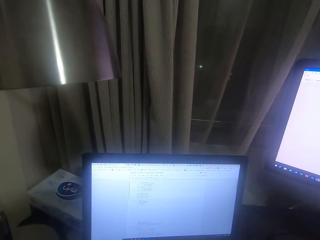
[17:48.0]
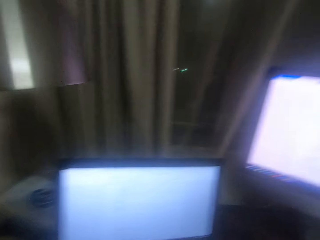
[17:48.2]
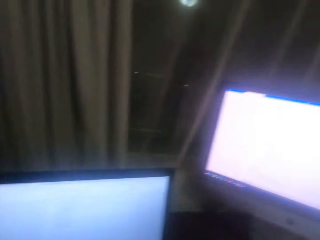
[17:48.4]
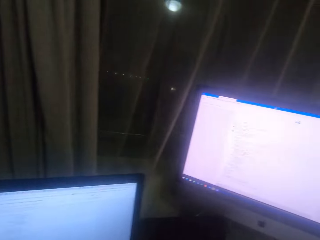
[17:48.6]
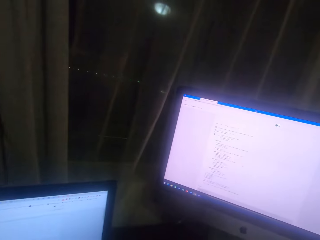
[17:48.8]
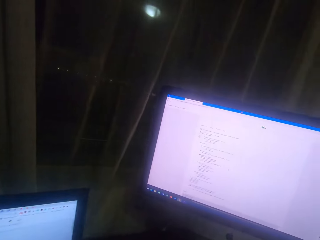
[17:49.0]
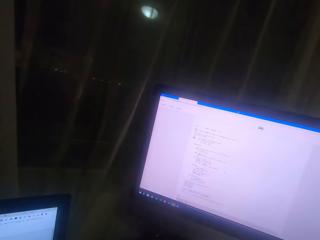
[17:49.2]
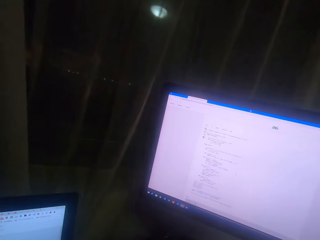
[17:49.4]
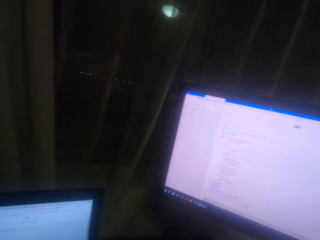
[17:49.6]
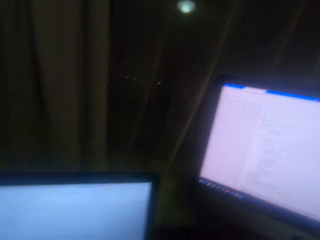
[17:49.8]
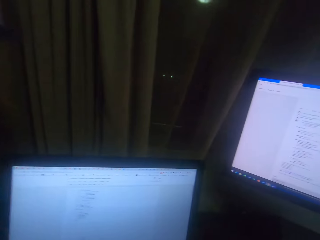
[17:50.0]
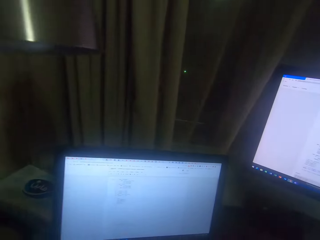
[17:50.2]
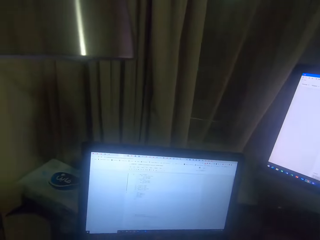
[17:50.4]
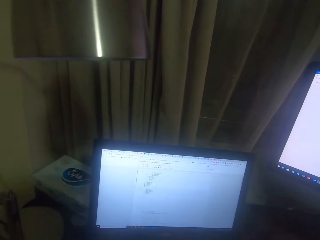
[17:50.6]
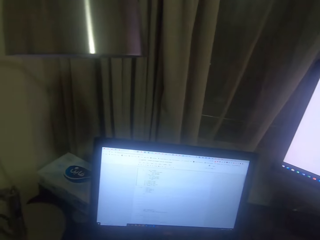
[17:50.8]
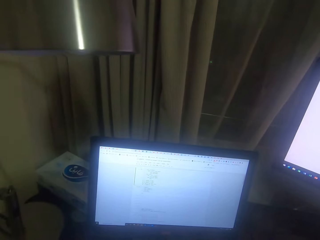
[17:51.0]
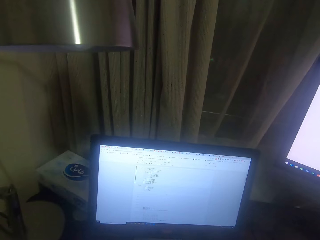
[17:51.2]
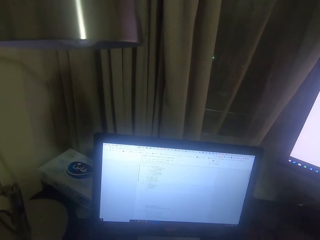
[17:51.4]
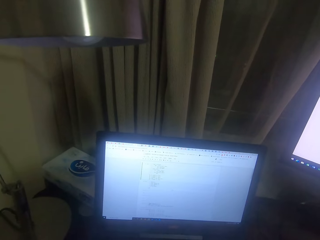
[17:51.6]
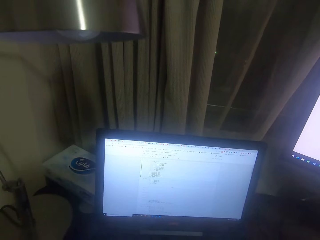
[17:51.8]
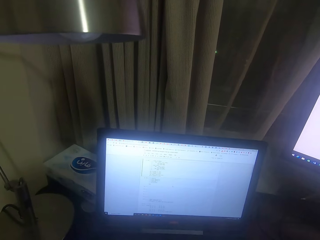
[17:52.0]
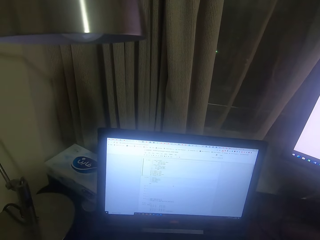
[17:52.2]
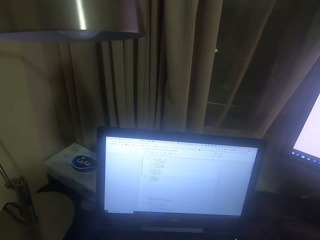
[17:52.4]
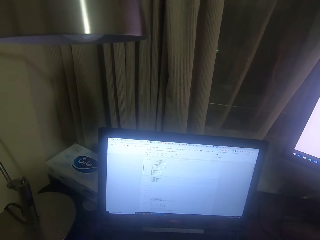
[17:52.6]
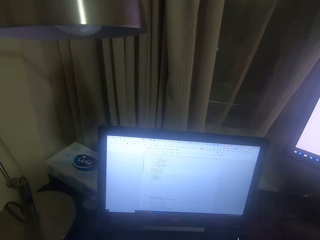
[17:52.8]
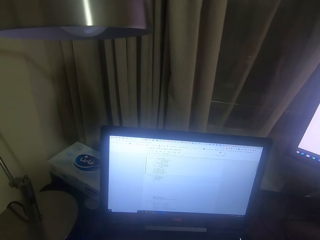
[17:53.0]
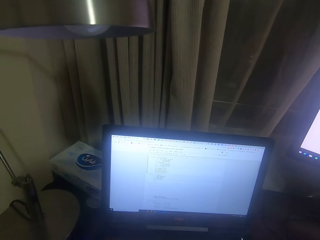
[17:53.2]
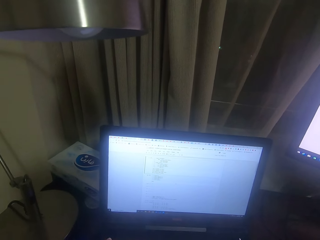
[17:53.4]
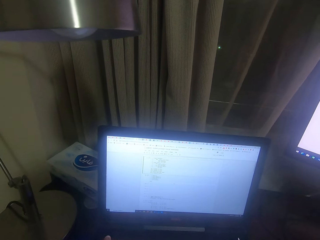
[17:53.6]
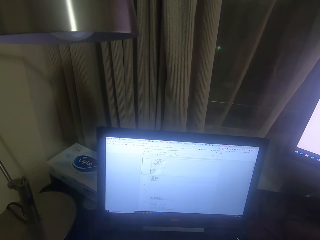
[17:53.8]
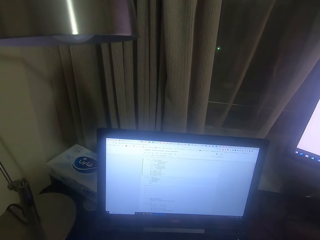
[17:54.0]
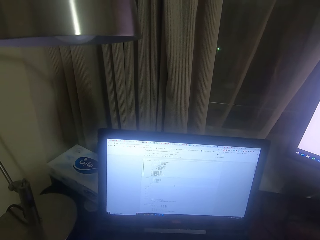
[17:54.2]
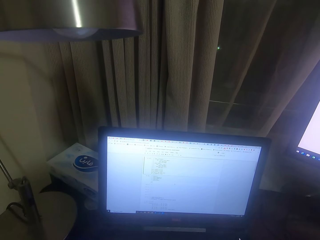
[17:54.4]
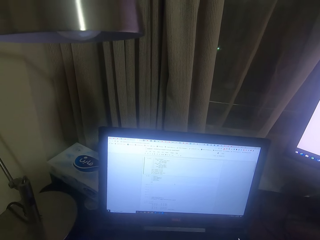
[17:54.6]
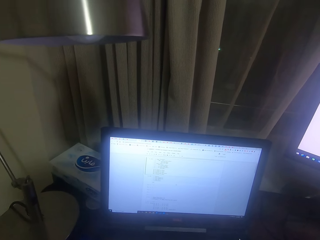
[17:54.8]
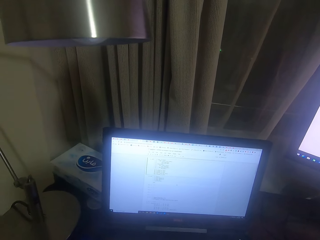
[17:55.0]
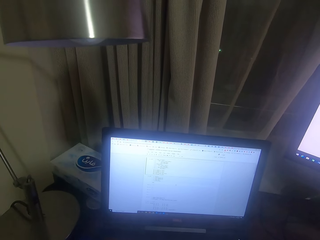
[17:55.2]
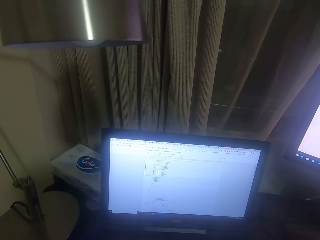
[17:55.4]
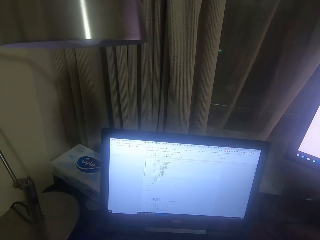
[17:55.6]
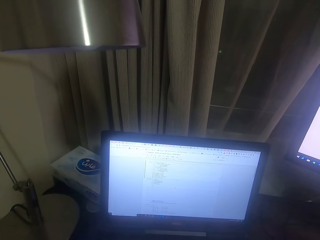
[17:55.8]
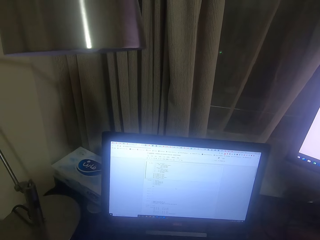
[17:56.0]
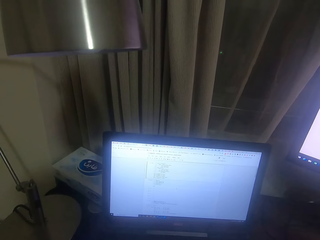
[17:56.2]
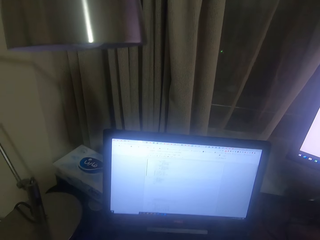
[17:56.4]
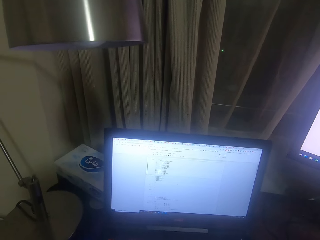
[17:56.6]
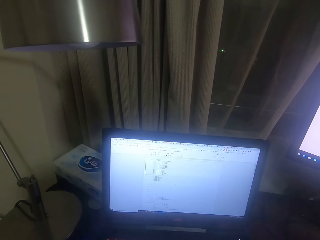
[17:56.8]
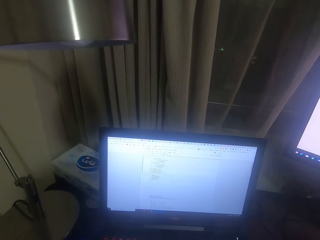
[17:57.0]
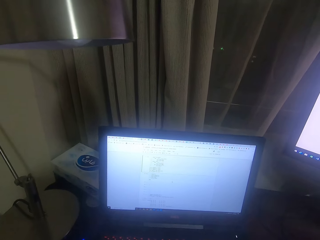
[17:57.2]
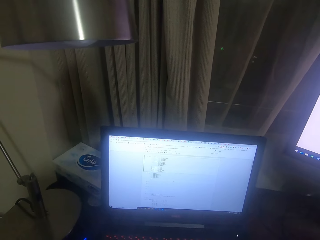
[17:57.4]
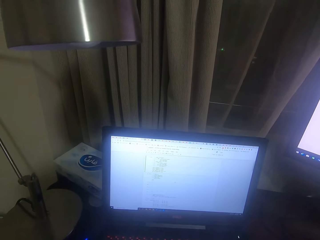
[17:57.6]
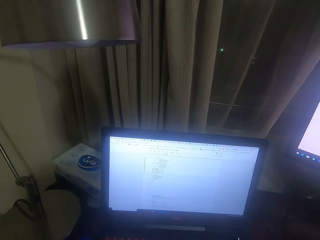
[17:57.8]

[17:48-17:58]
The camera wearer looks at the other desktop. They read on the desktop screen.

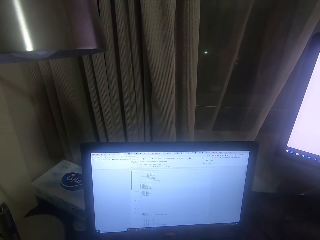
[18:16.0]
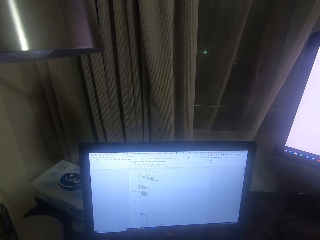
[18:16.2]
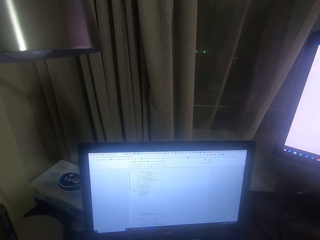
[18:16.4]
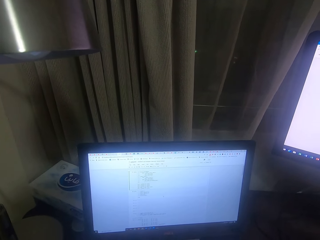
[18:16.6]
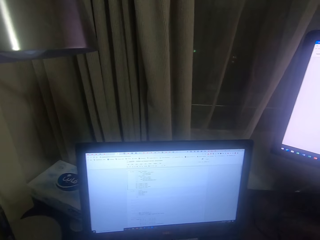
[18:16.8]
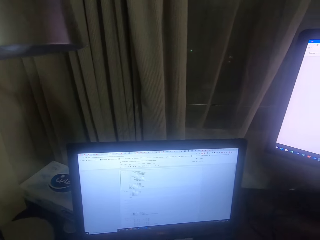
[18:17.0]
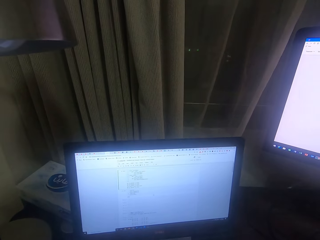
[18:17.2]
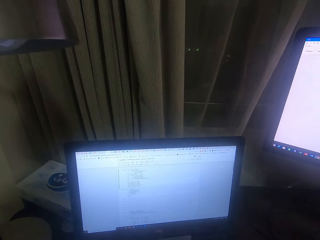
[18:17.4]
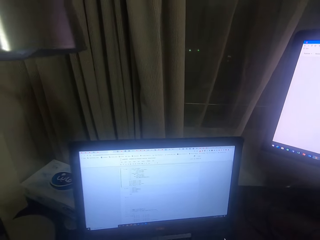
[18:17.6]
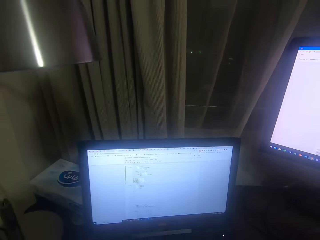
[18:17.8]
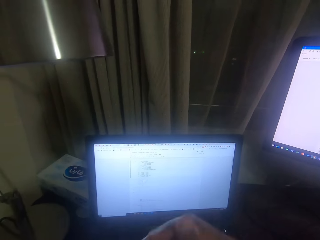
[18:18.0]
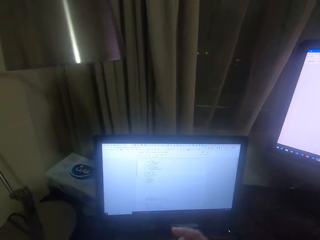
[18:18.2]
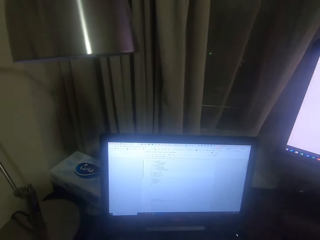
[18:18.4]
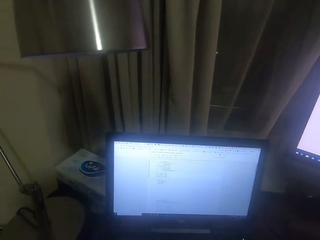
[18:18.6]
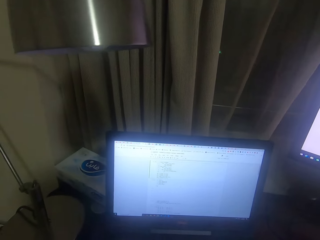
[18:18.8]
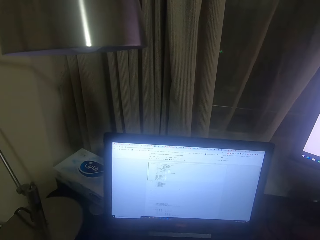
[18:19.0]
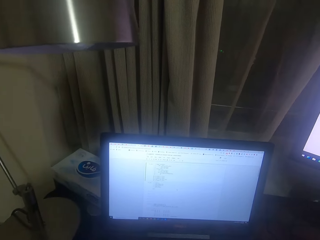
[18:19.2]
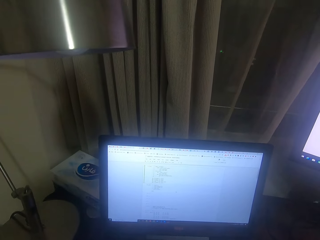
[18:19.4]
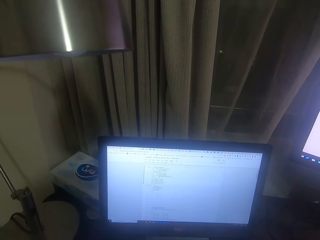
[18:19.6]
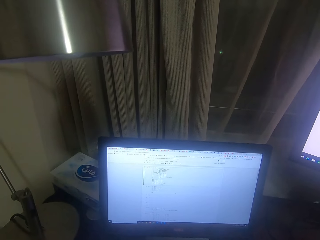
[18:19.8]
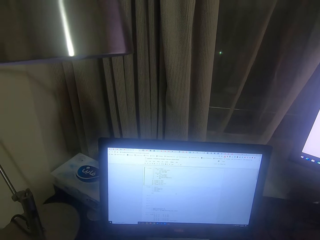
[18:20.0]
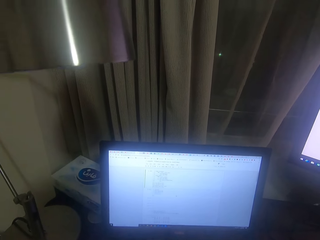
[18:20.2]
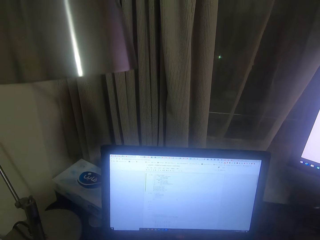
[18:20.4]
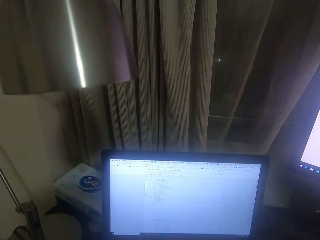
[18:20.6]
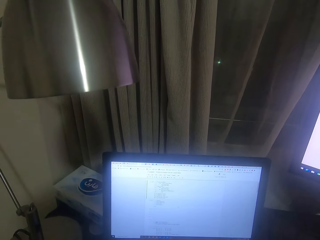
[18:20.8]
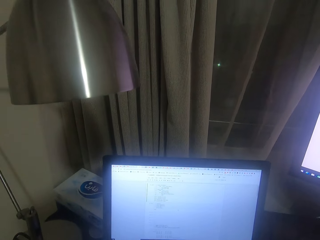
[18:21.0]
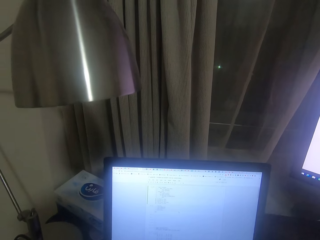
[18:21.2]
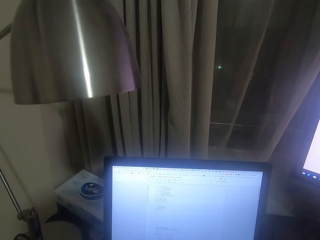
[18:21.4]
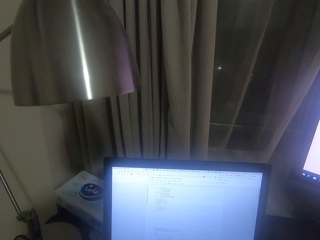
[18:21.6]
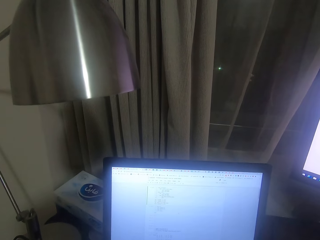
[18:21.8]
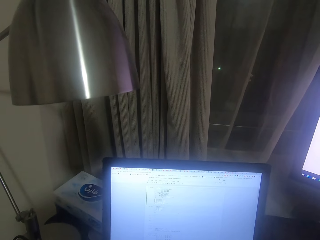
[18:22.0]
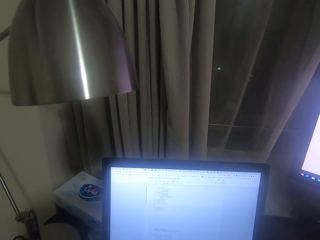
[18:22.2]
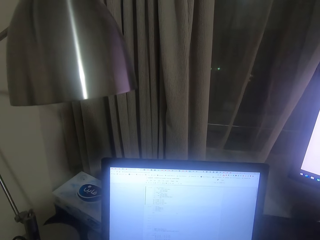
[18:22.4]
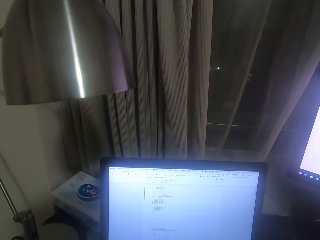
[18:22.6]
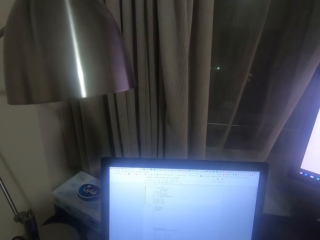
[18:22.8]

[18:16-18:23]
The camera wearer types on the desktop screen.

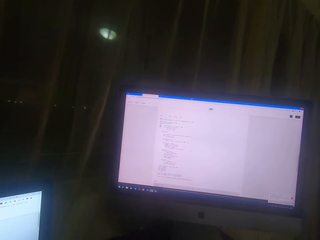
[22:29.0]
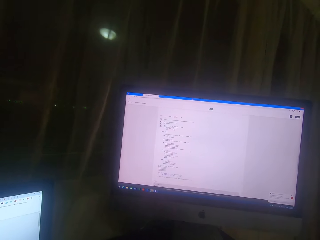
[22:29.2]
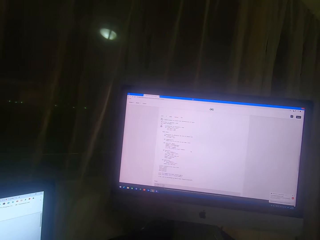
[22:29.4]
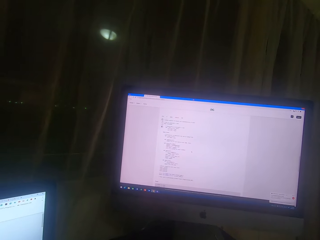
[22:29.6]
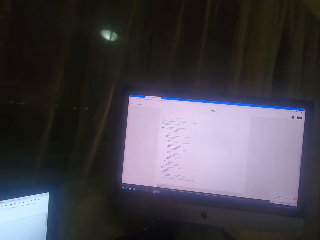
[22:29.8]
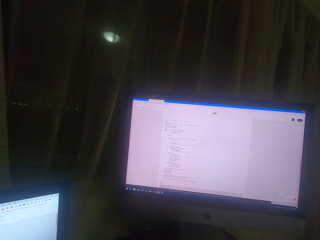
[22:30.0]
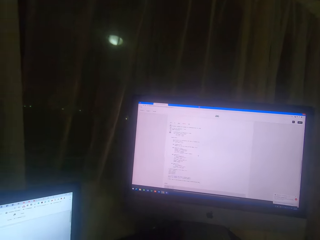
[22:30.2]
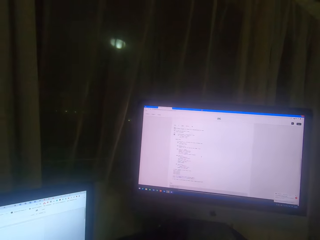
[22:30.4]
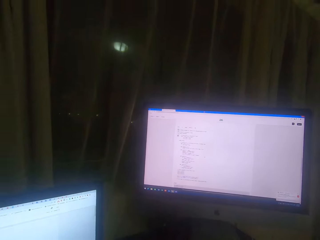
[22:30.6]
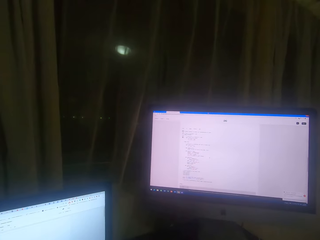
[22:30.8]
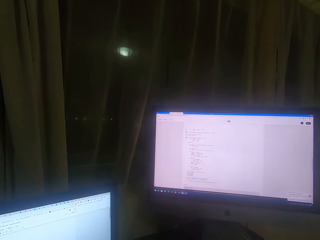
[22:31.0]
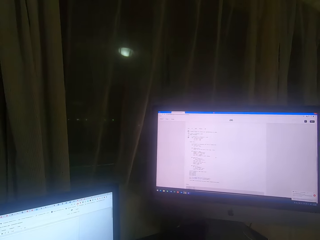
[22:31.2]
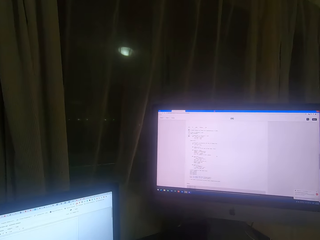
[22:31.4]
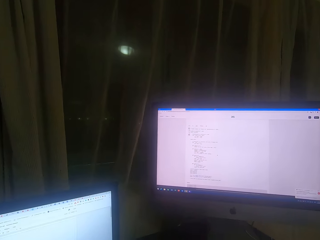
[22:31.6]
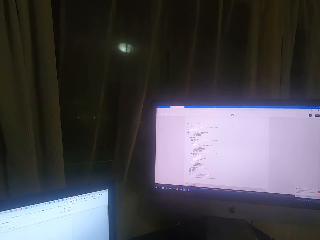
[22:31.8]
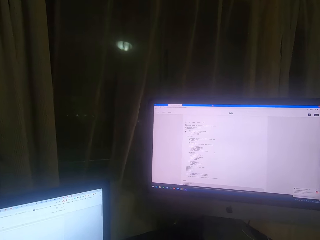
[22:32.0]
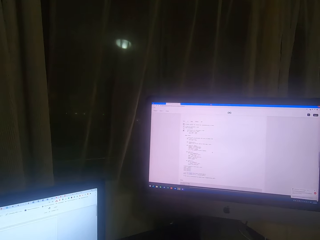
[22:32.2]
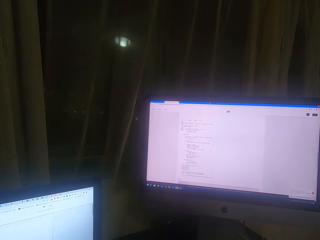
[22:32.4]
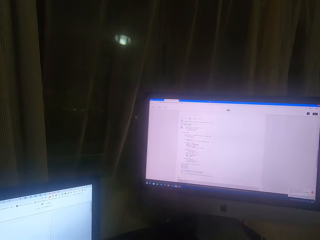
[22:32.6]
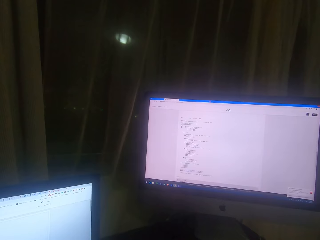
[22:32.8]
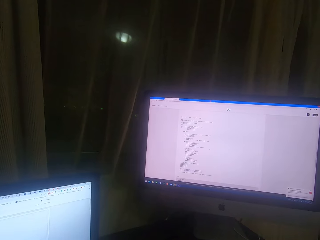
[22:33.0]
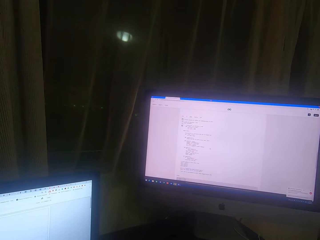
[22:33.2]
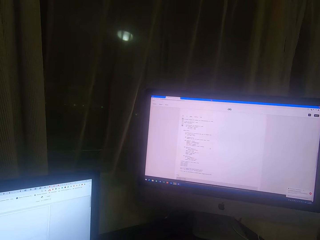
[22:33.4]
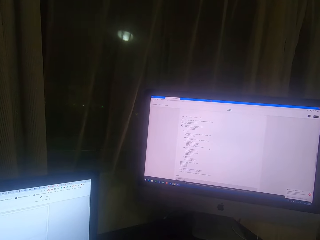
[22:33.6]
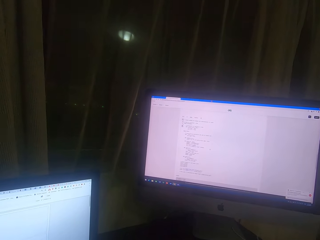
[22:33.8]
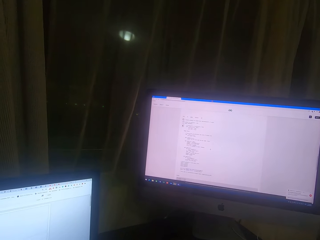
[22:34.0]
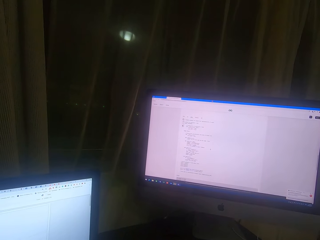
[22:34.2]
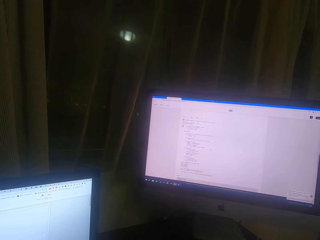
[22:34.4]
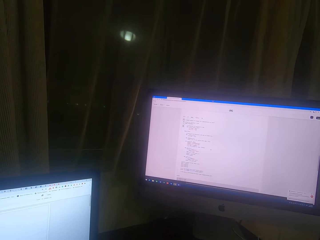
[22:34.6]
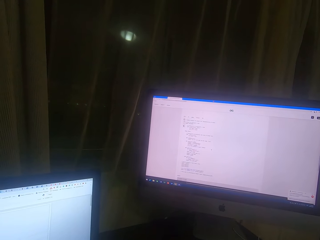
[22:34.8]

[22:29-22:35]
The camera wearer reads on the computer screen.
